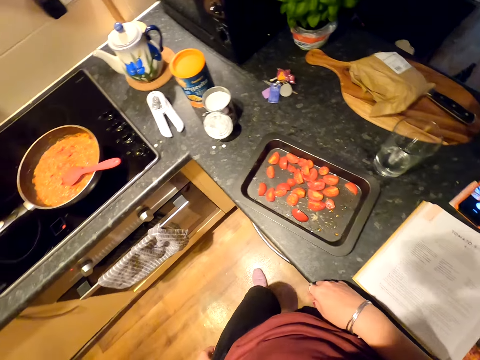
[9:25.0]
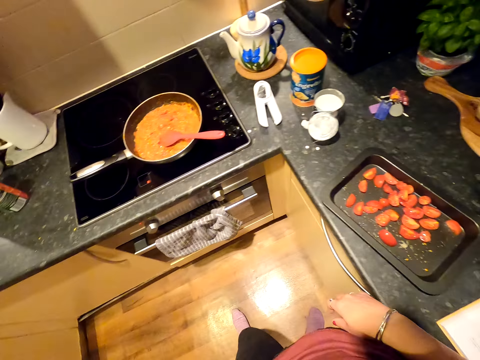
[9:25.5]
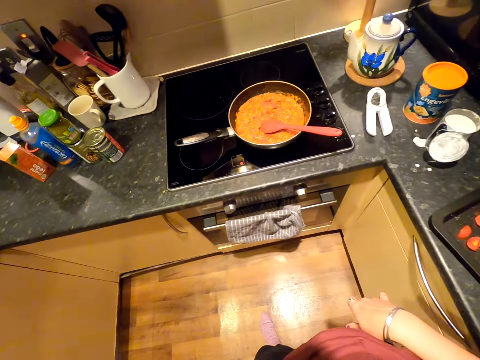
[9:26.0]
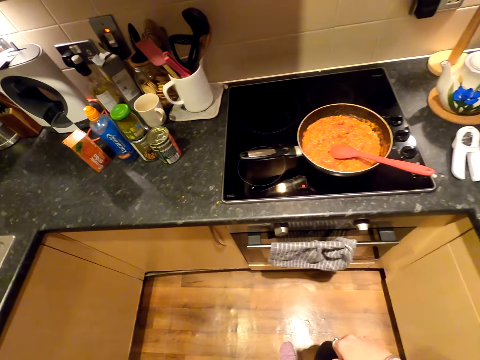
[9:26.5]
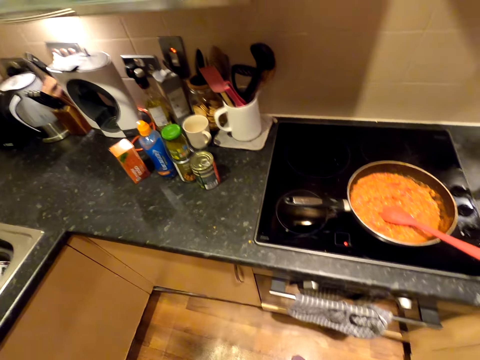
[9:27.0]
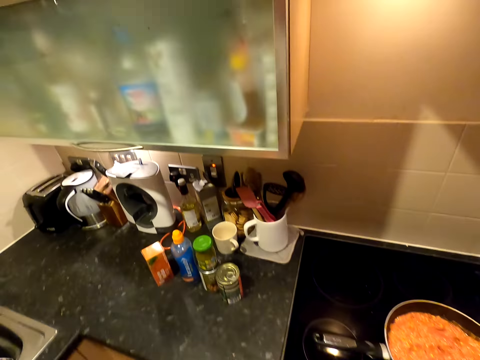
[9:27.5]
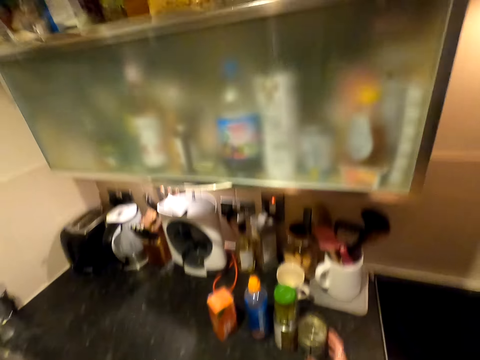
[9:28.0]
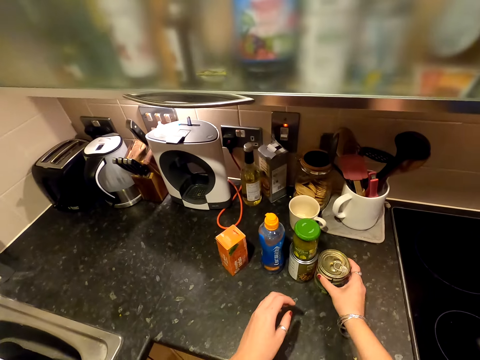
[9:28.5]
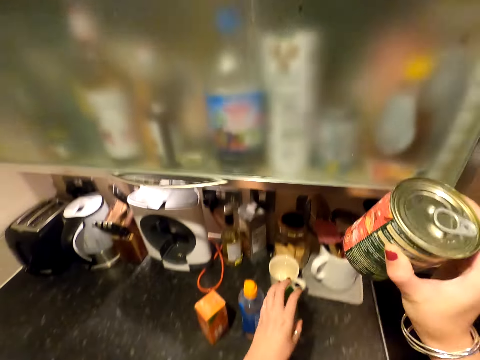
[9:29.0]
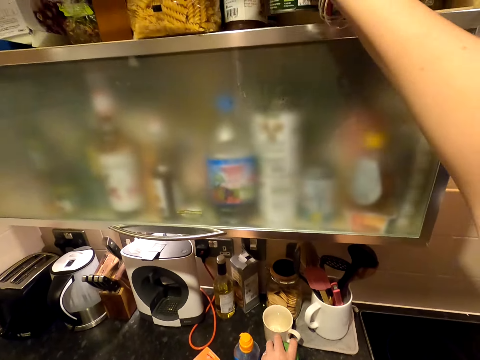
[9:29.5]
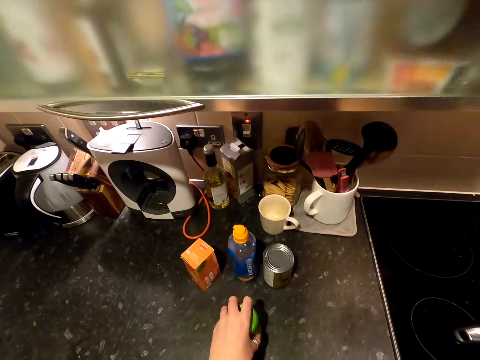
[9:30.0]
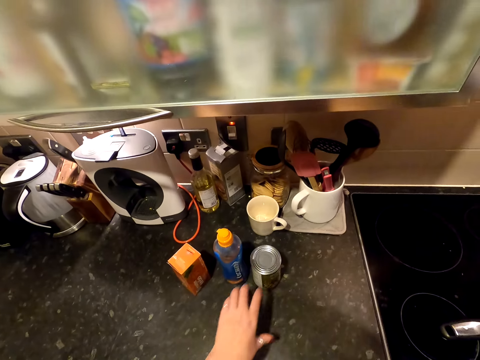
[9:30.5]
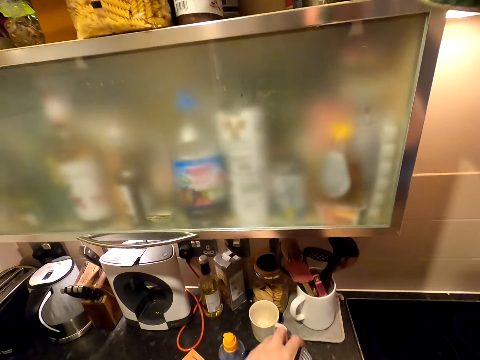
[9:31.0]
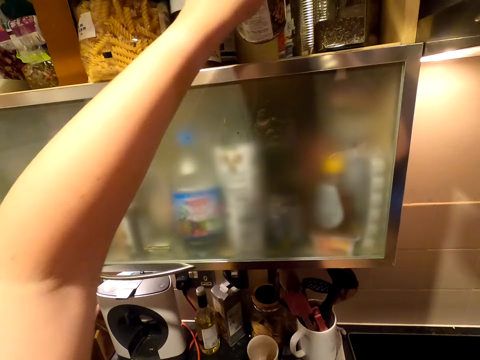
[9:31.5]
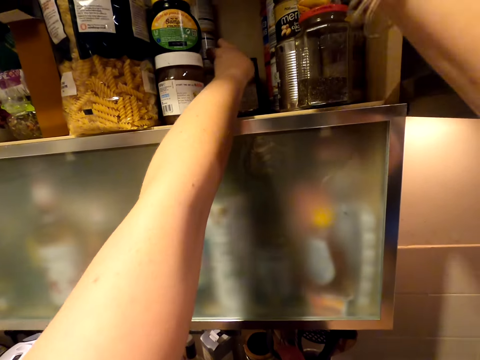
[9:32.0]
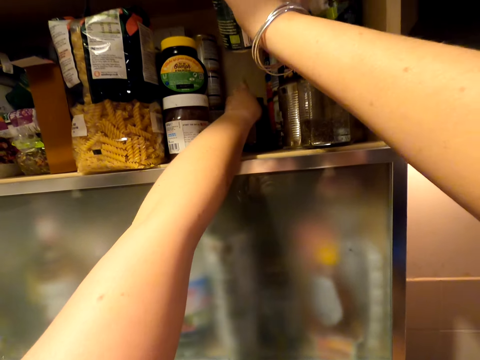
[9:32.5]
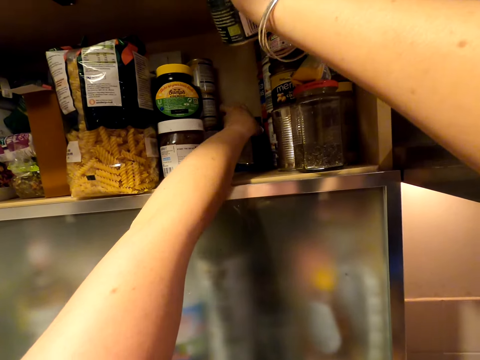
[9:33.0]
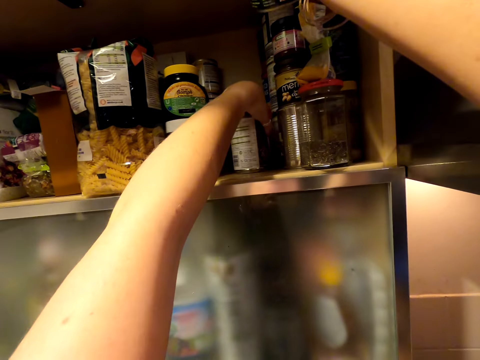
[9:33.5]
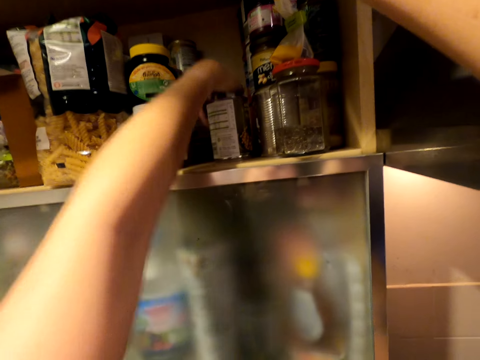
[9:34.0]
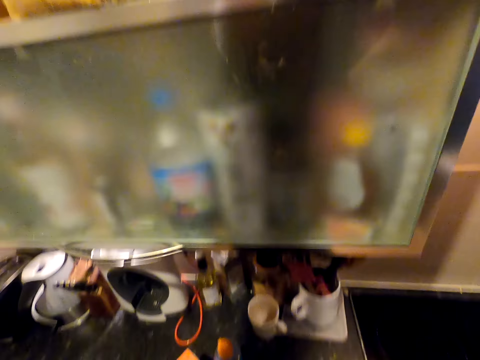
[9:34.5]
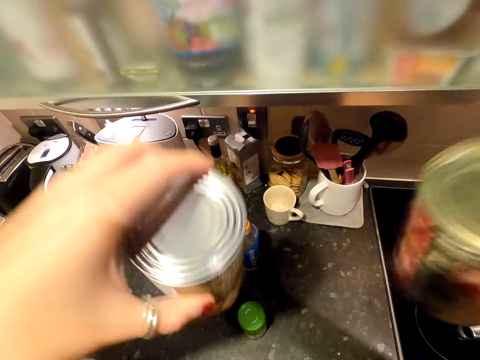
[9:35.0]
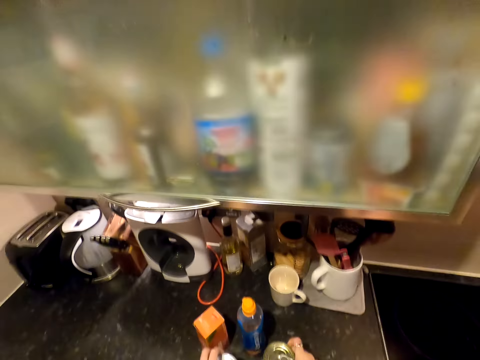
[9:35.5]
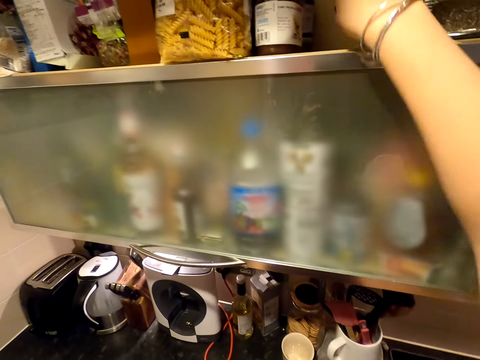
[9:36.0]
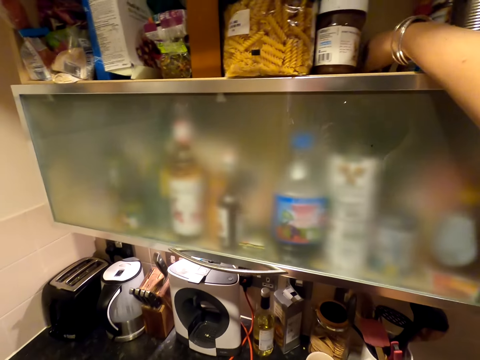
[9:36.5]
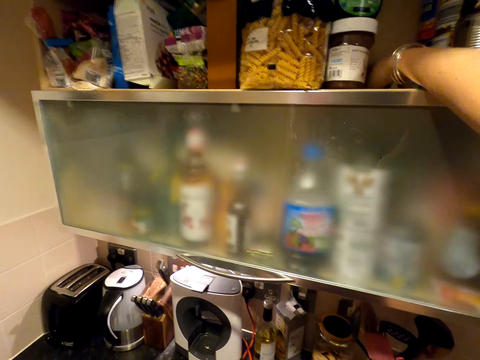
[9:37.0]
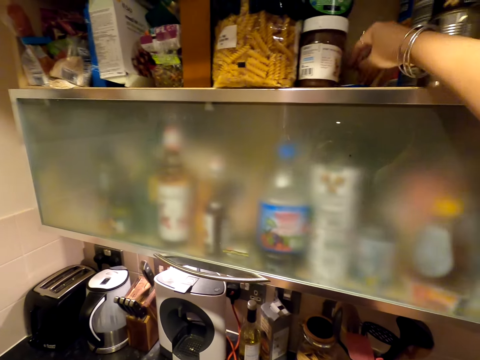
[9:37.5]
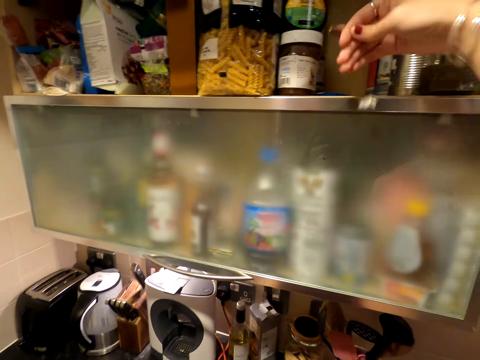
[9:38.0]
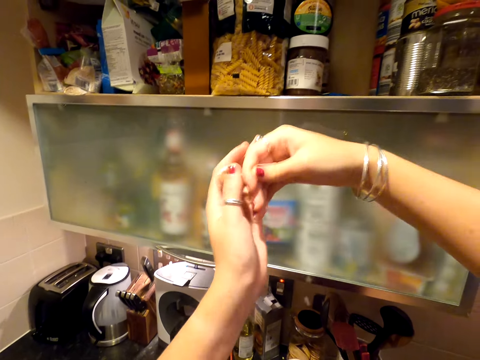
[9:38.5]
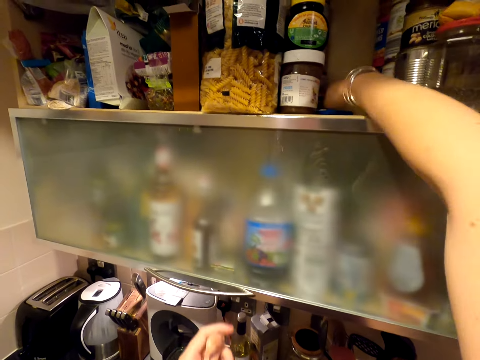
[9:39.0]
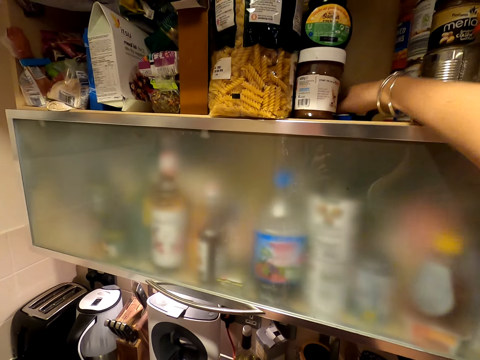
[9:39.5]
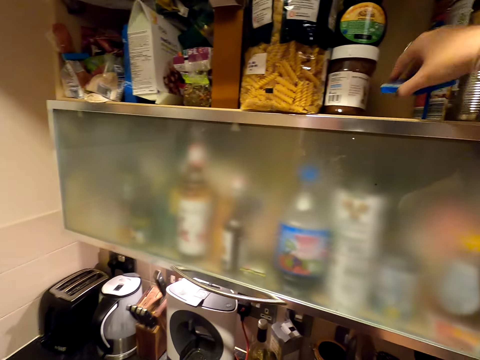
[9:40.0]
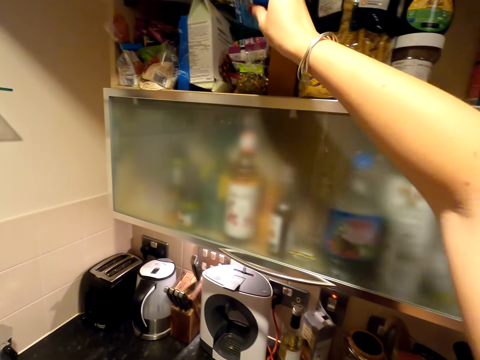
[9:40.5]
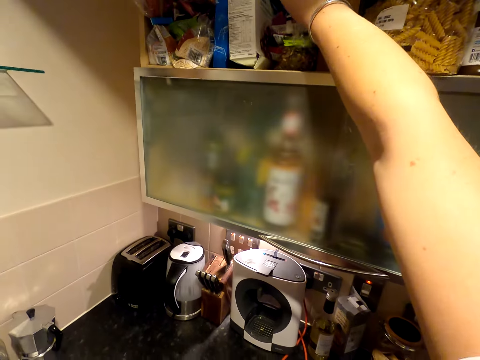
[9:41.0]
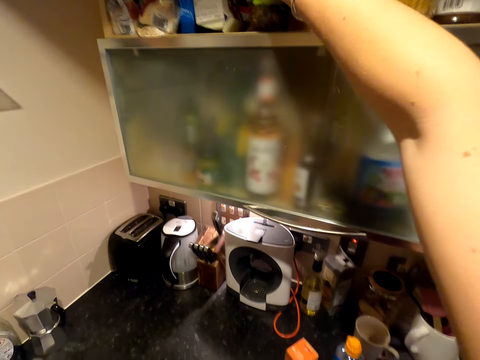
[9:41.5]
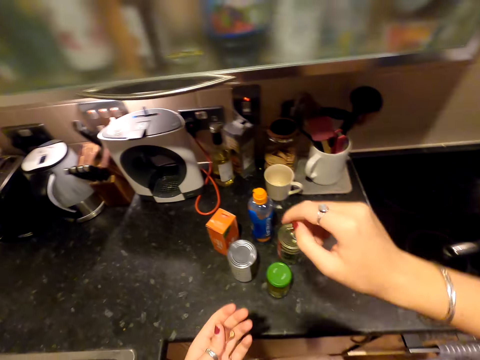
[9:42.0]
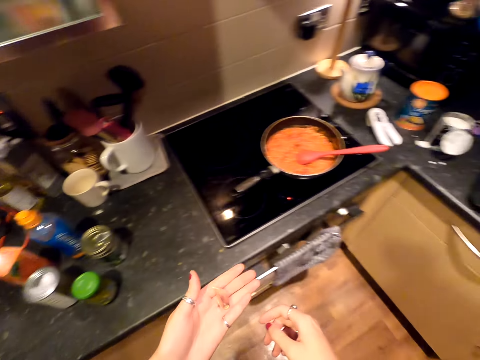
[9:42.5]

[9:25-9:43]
The camera wearer steps. She moves around. She picks up a metal can. She puts down the metal can on the shelf. She picks up the metal can. She puts down the metal can. She picks up the metal can. She puts down the metal cans. She picks up something. She holds the object with her left hand. She picks up something. She puts down the object. She picks up something.

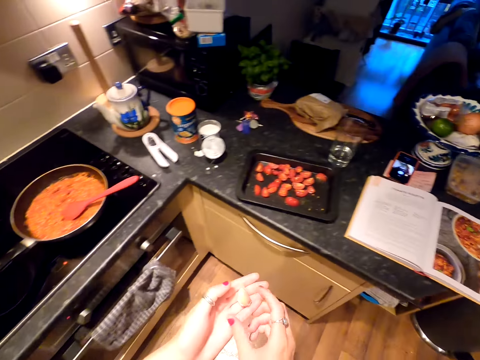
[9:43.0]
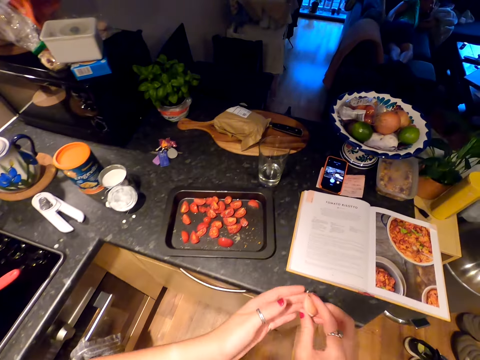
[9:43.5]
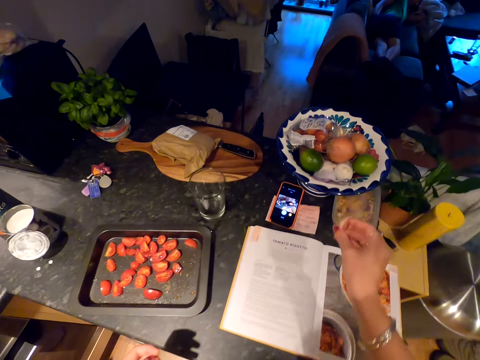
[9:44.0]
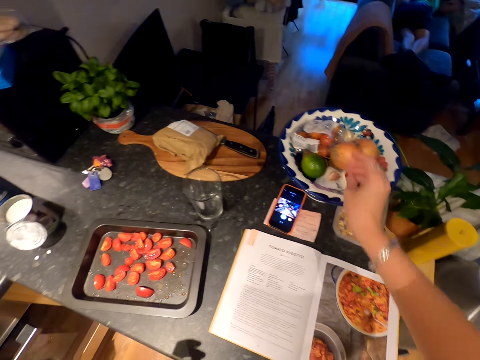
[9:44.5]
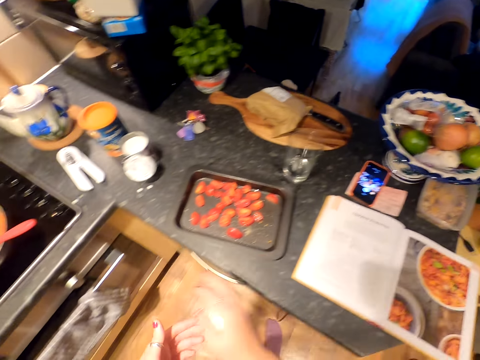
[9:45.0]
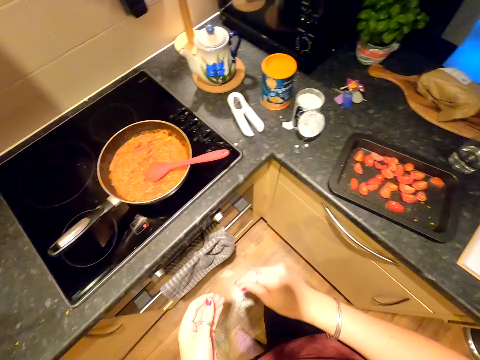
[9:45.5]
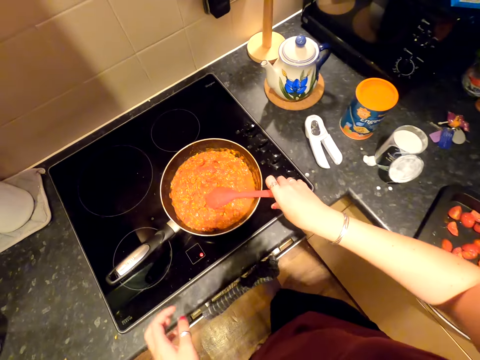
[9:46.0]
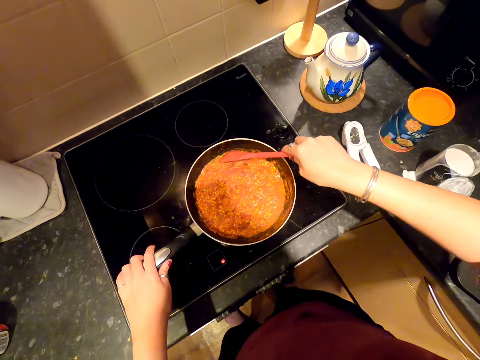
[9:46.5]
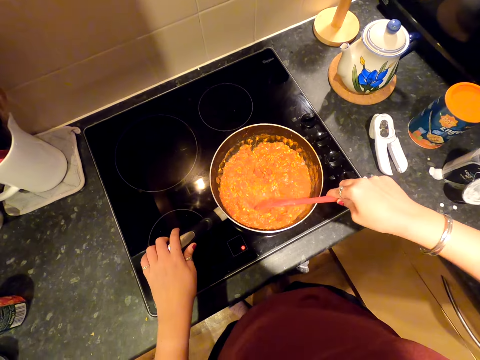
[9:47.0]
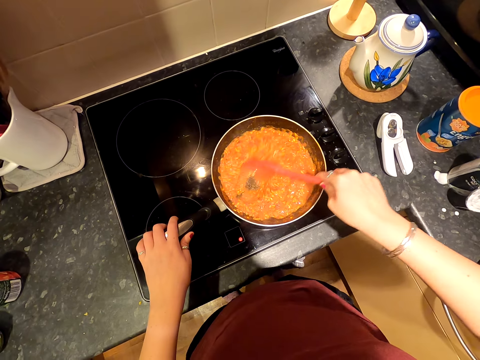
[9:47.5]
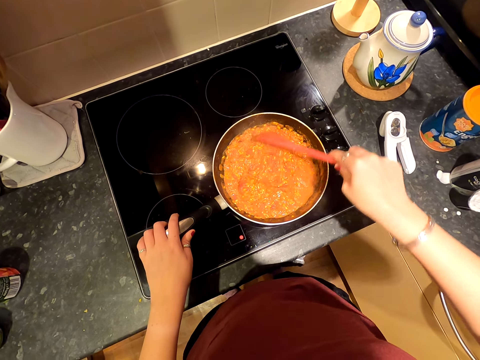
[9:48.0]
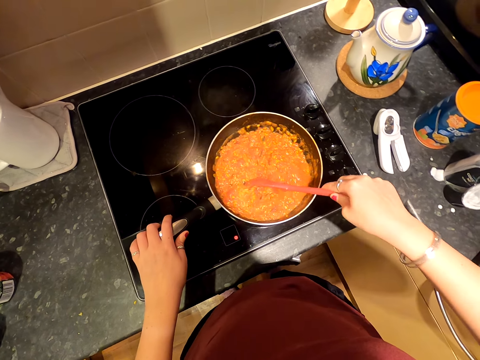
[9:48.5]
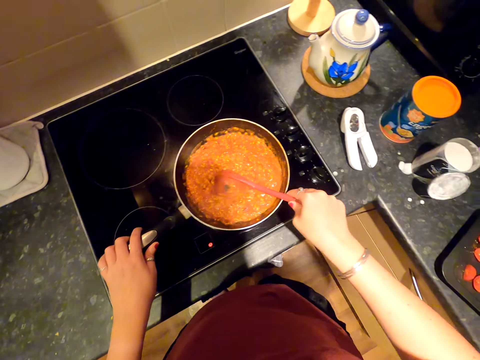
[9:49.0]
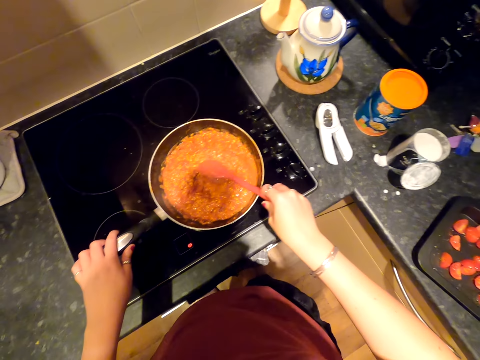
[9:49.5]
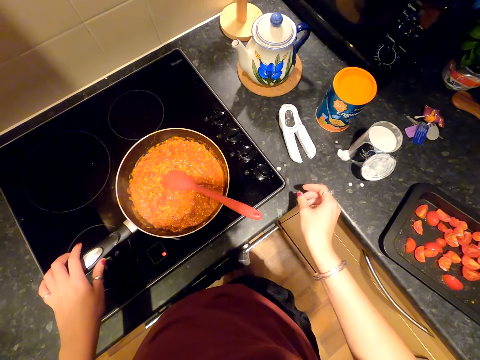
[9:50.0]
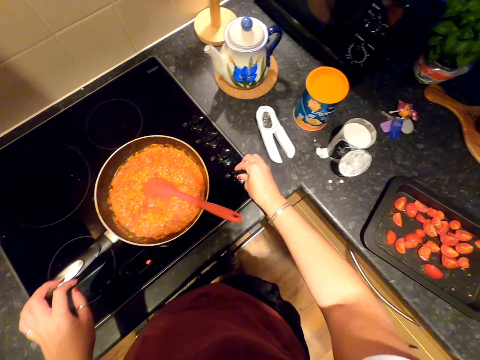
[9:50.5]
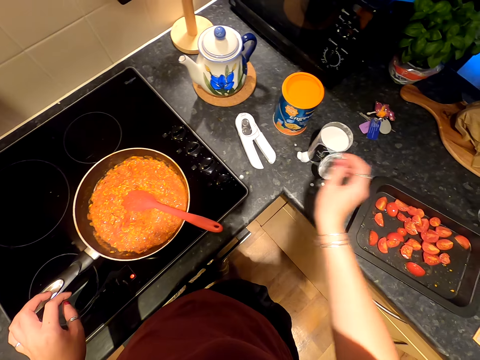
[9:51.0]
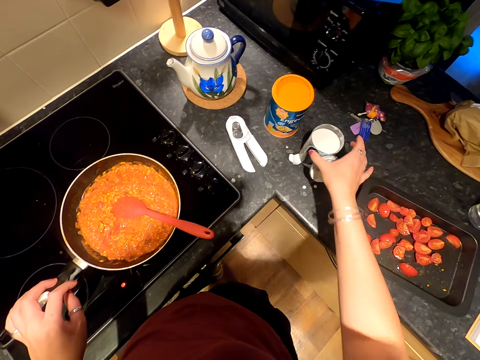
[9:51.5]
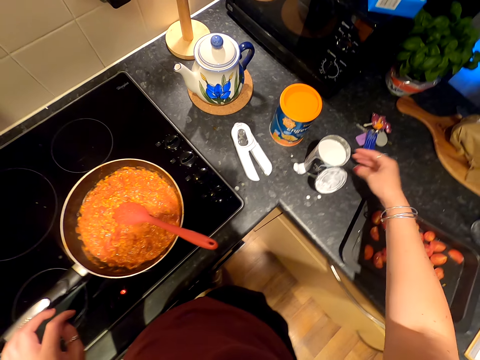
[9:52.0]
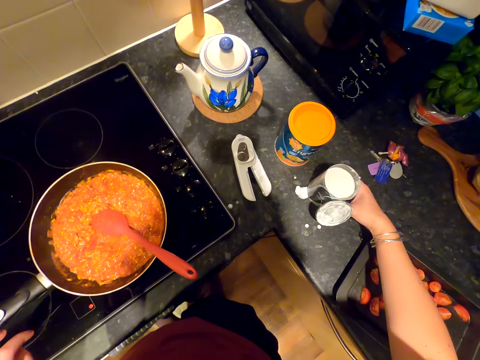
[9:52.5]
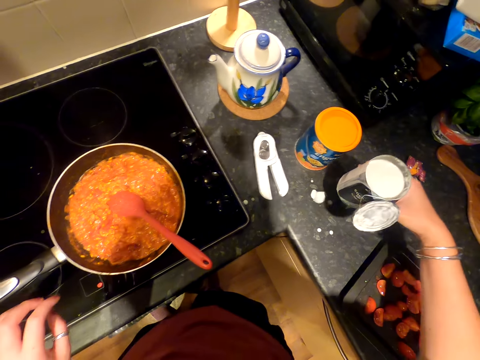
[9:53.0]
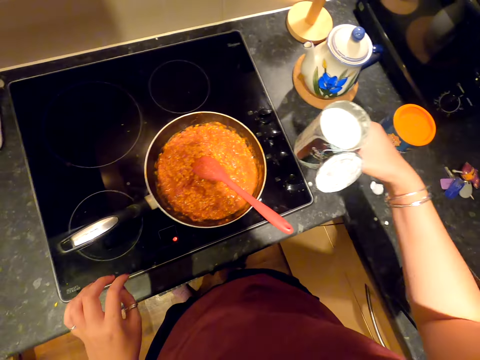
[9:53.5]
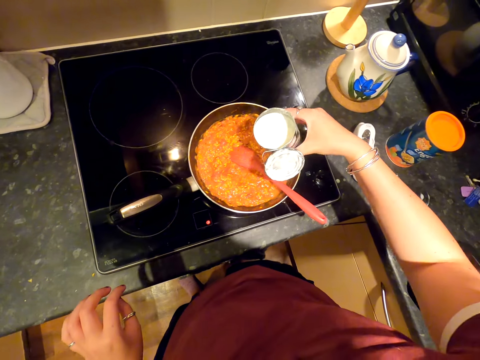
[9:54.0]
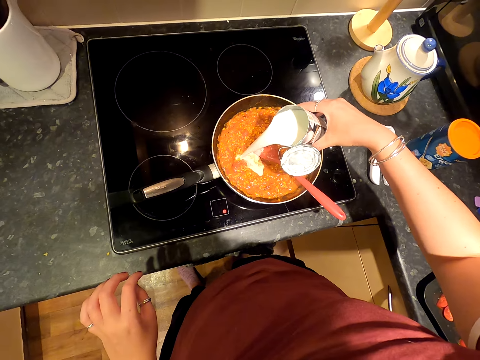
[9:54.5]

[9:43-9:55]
The camera wearer walks. They move around. They put down something. They hold a cooking pot. They hold a cooking stick. They stir the food in the pot. They turn off the cooker. They pick up a milk can.
